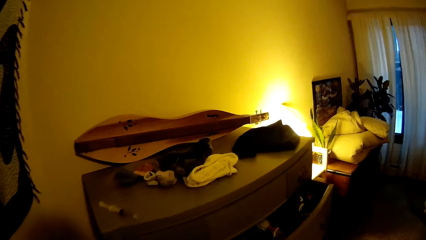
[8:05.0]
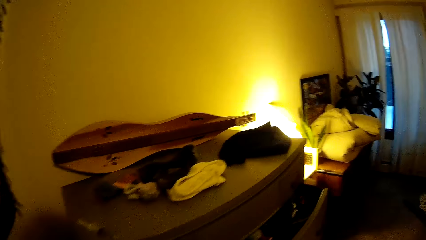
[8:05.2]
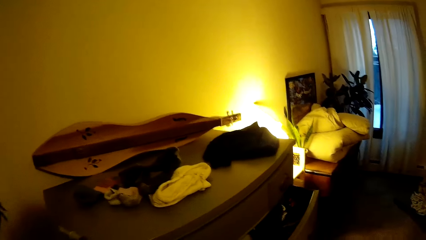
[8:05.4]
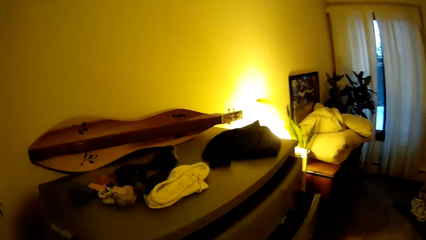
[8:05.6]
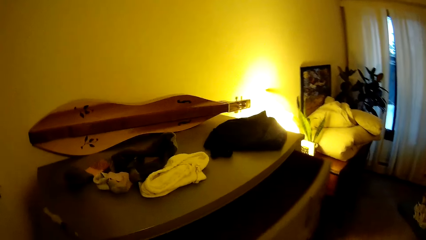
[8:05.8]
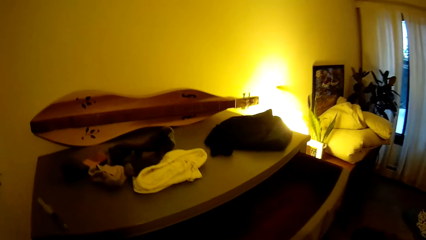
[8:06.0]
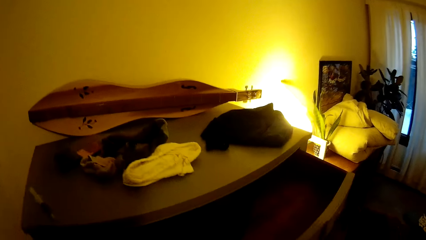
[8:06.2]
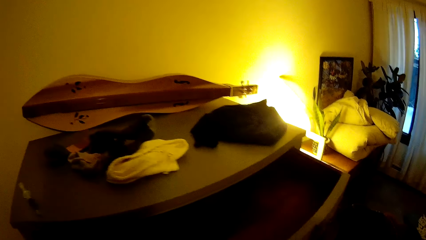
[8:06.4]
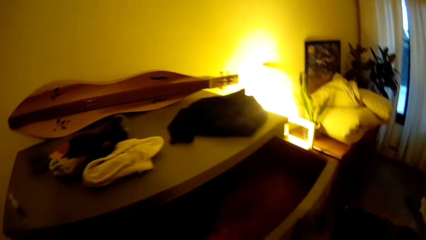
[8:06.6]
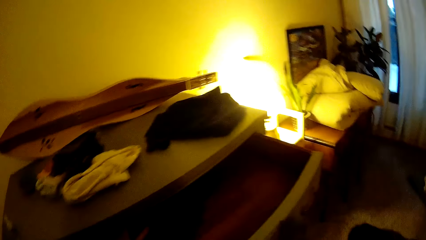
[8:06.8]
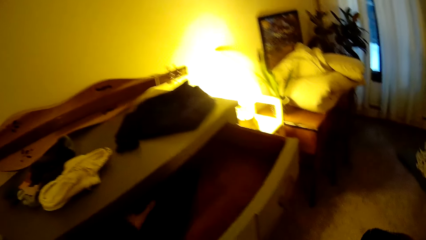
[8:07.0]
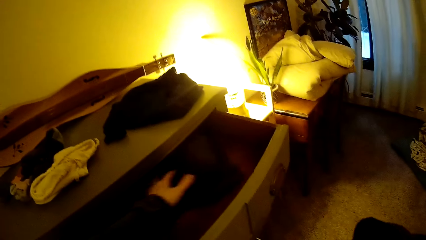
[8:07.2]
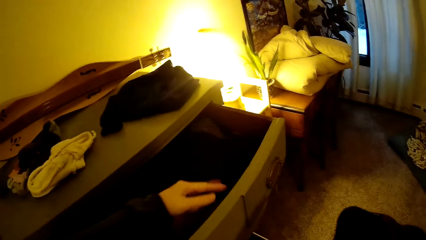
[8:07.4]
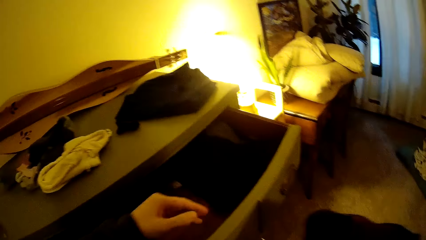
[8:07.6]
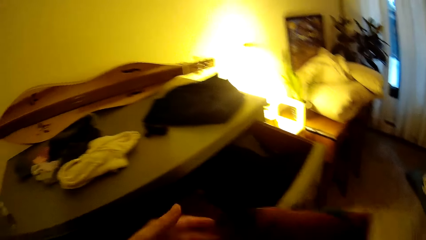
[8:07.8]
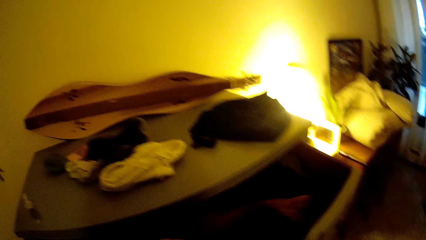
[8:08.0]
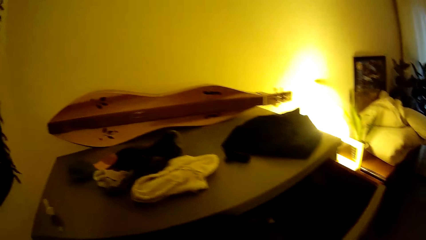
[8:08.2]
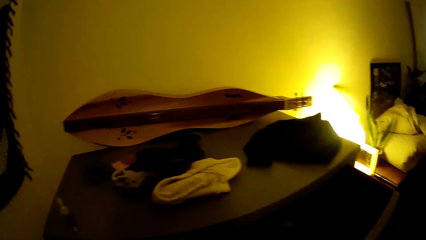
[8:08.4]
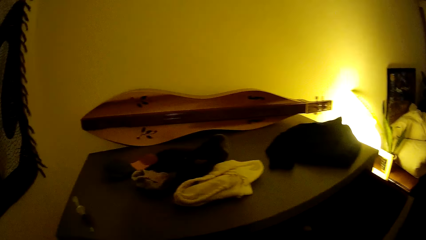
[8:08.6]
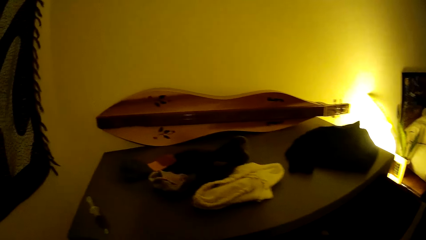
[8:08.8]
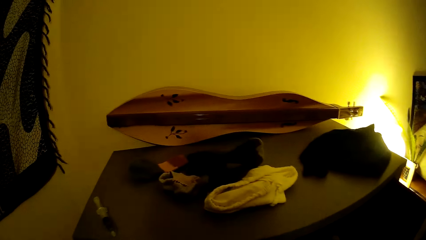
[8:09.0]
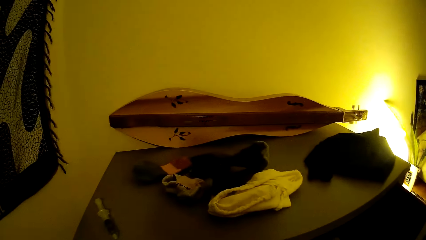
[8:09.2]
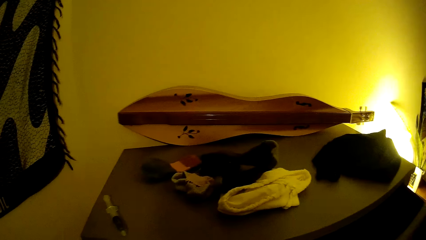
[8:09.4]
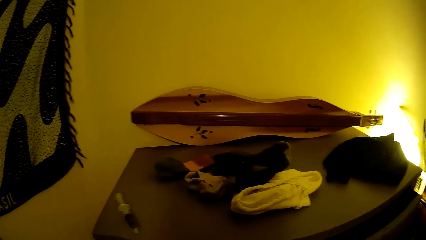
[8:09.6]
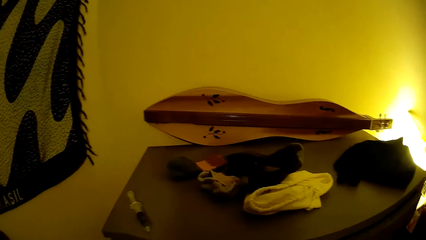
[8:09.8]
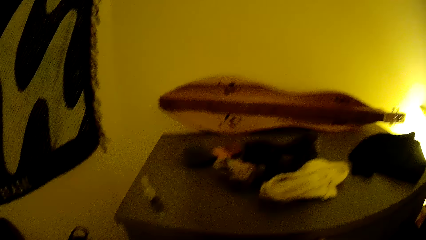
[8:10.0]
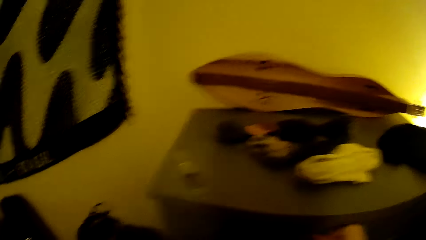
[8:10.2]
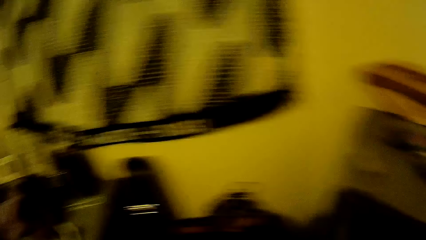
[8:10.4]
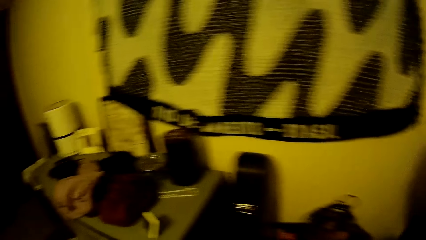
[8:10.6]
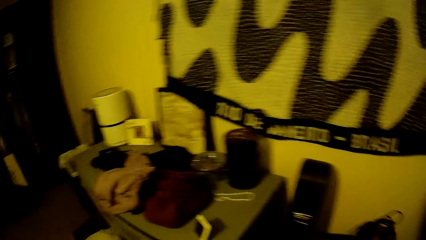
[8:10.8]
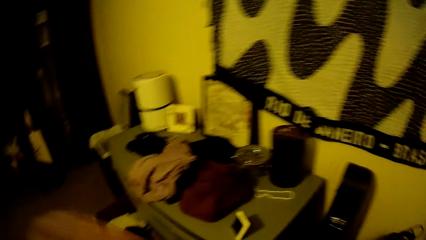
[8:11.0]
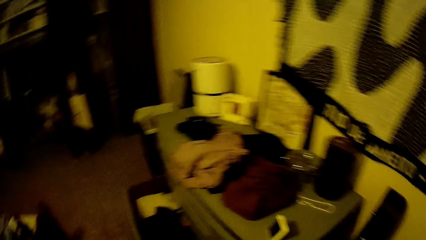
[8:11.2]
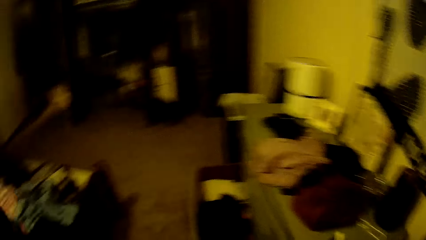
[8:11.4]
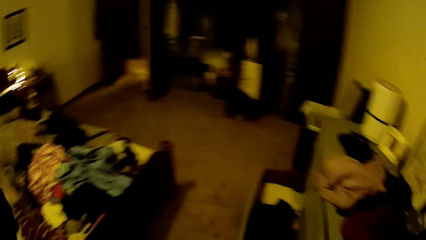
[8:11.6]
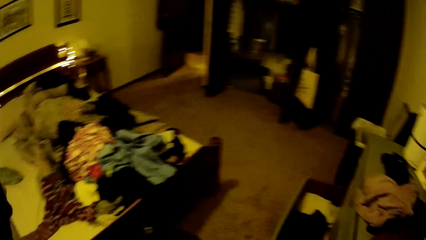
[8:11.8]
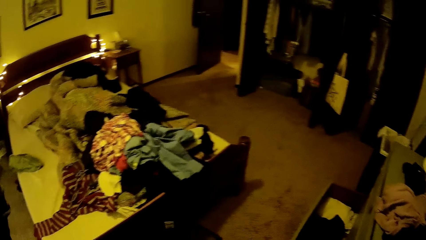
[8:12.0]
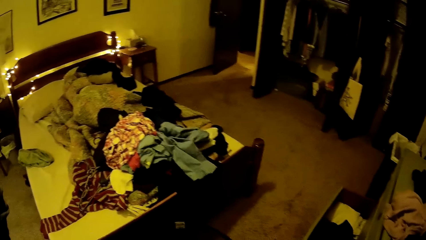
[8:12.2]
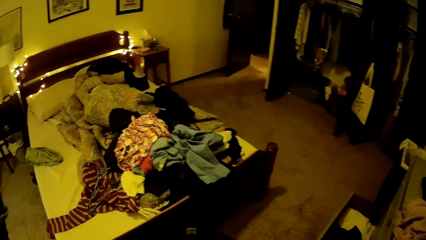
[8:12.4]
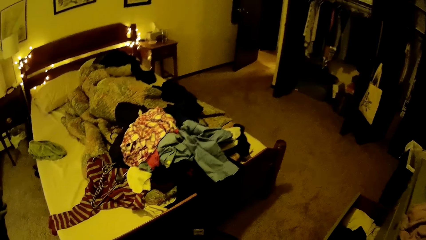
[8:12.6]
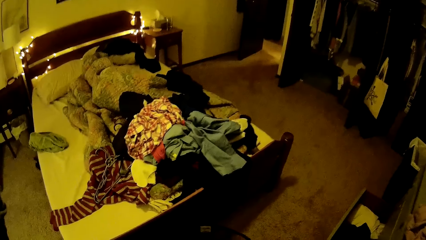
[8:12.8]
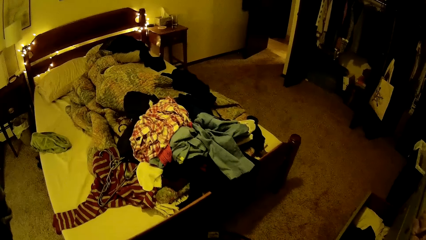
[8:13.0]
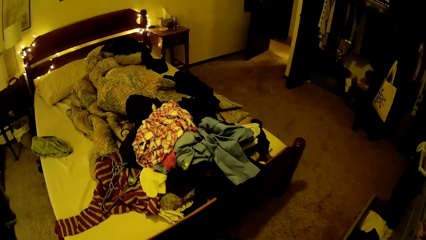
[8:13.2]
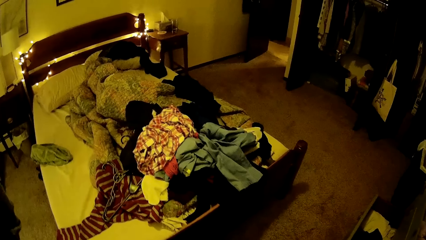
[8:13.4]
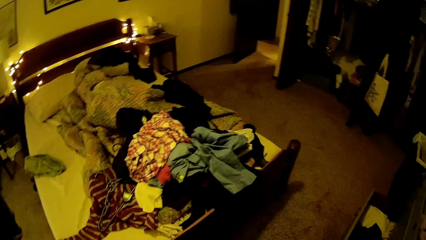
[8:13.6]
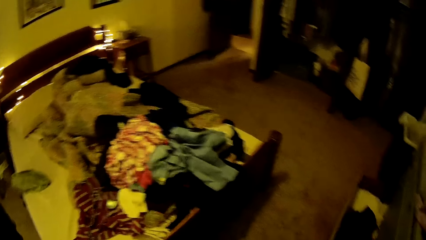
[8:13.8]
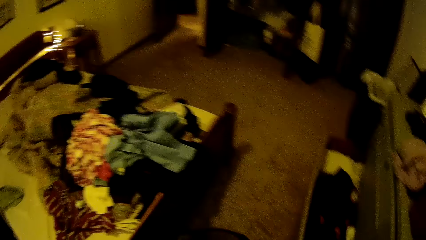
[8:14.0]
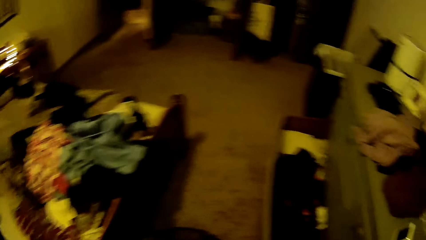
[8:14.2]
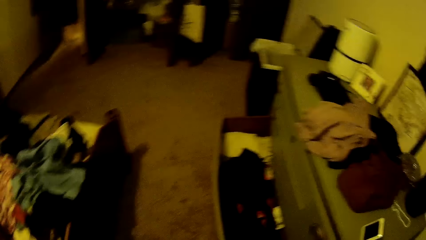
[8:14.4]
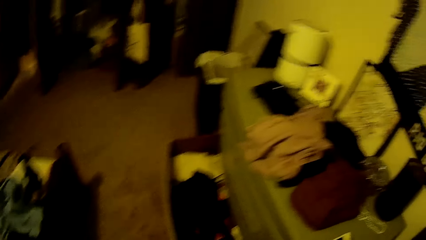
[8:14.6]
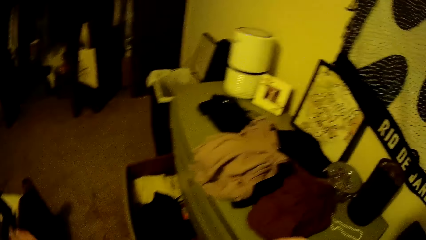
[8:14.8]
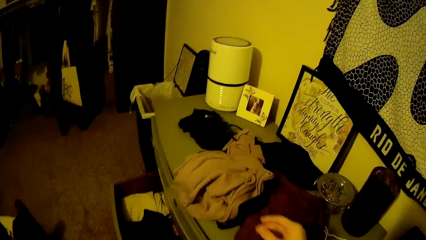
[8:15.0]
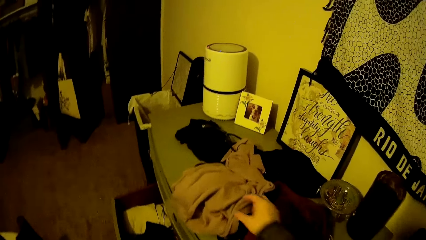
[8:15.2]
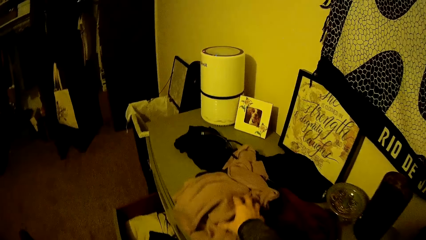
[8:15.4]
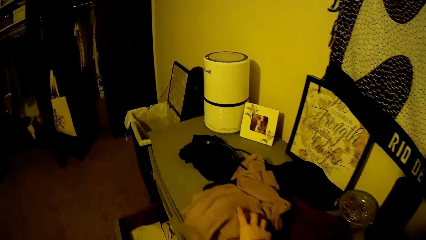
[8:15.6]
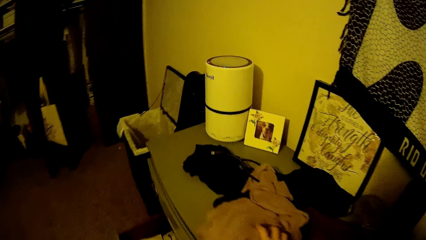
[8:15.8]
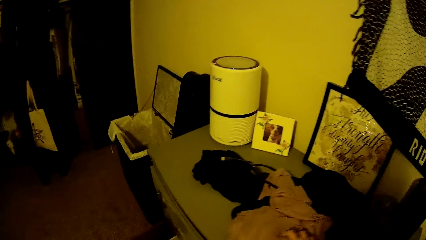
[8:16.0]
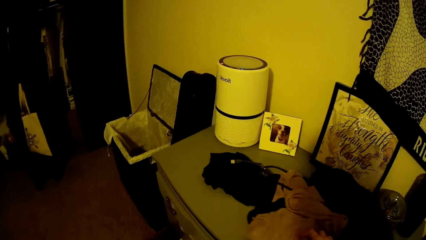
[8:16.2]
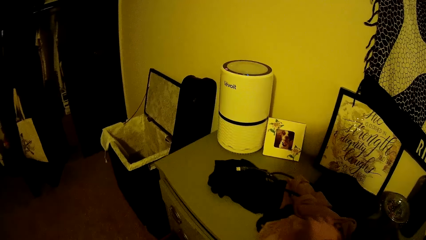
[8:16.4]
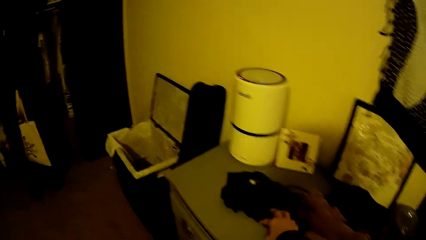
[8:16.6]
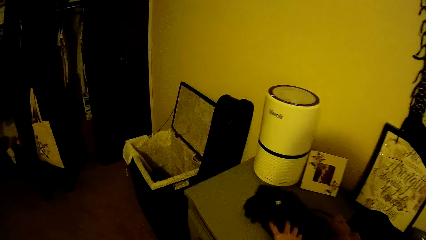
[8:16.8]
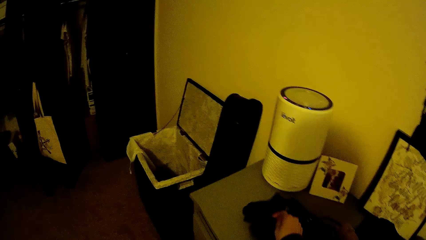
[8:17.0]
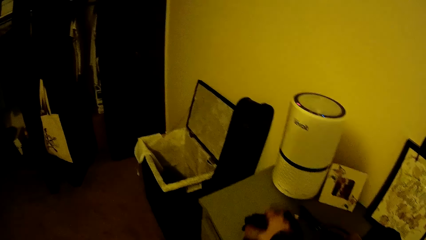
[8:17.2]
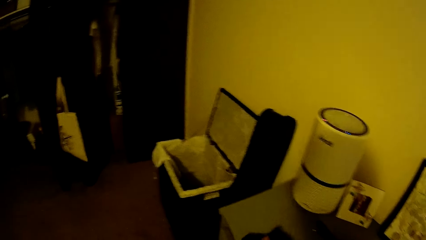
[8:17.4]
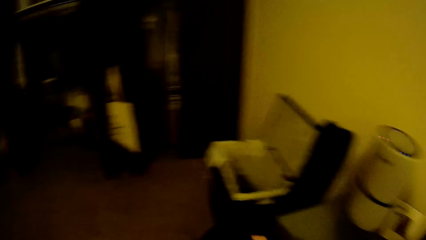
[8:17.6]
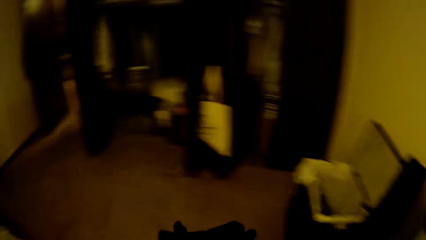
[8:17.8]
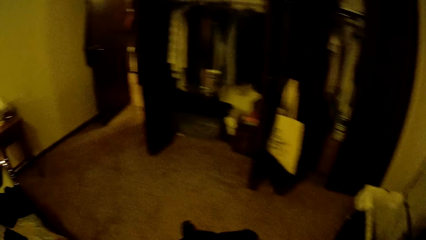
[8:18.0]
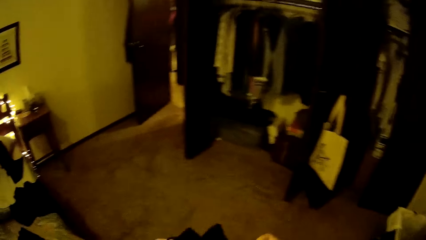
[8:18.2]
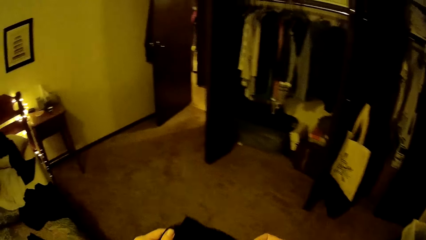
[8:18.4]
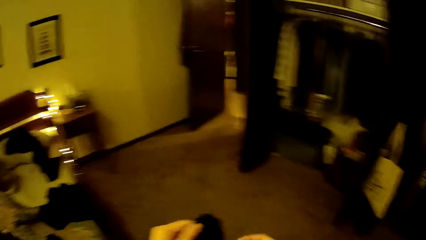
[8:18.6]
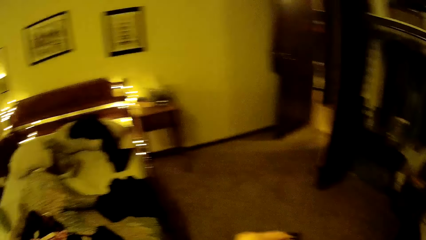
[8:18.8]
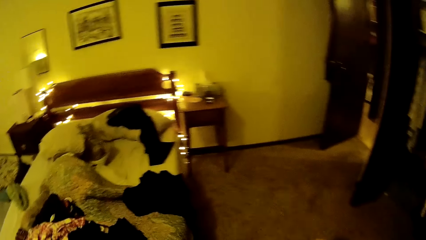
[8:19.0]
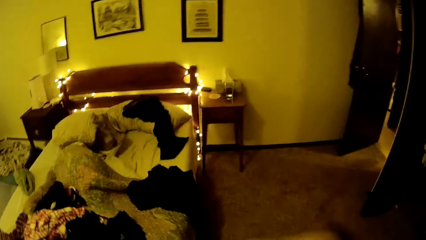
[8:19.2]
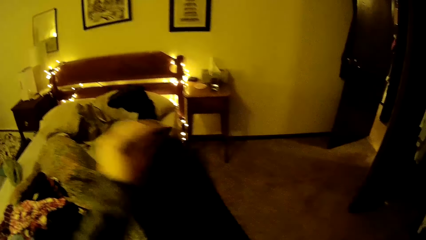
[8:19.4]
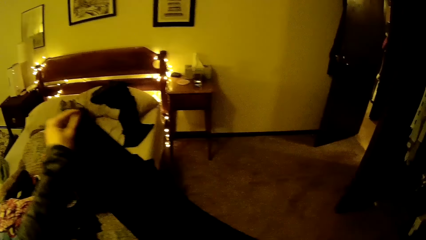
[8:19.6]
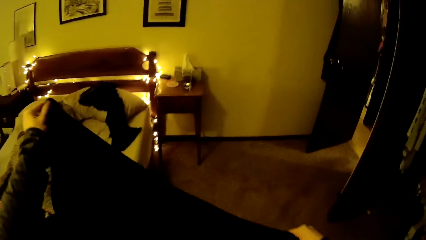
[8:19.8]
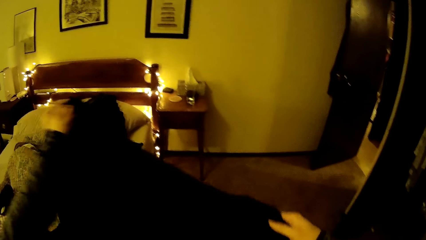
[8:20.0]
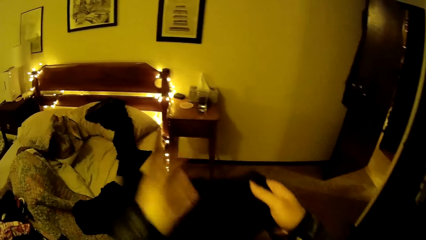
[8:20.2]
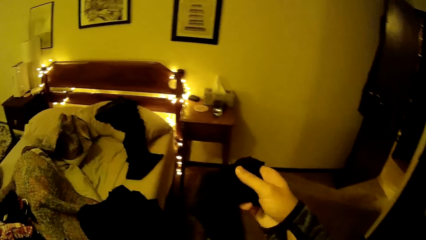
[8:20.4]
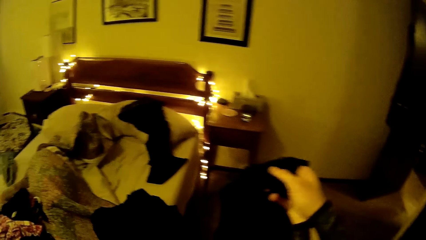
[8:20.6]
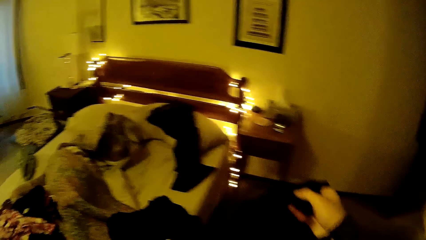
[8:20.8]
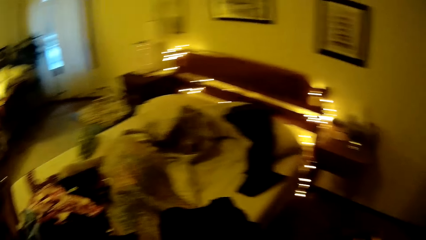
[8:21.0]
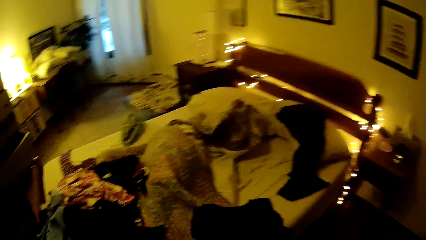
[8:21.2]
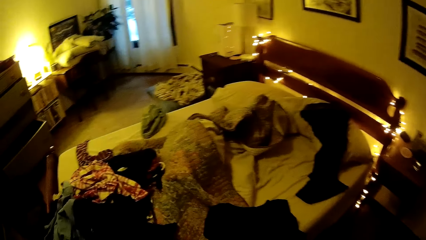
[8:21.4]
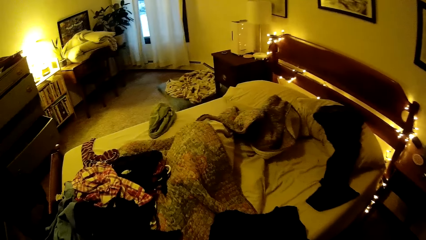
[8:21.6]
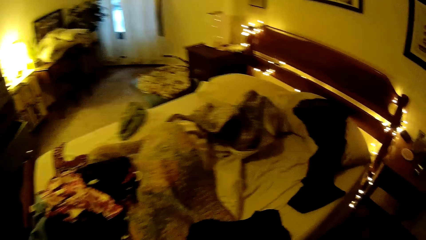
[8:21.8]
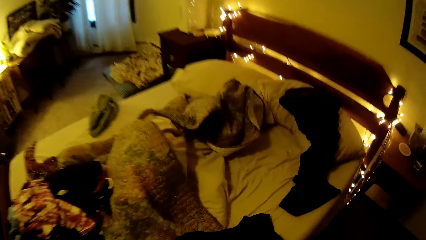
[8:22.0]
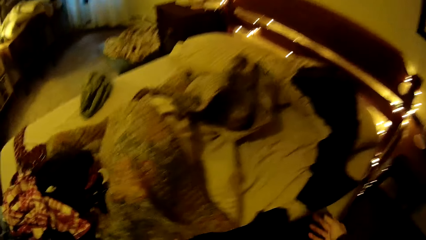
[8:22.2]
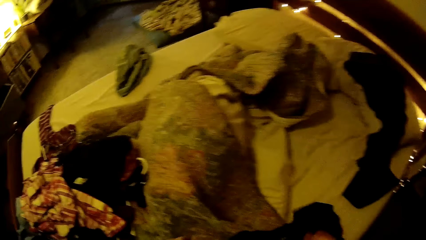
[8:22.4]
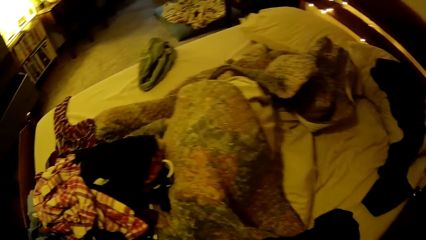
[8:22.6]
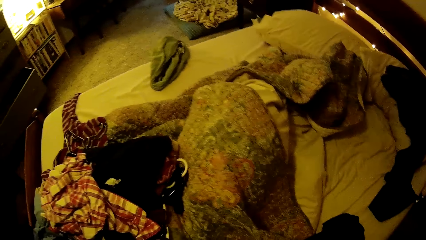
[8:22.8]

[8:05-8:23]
The camera wearer puts a piece of cloth in a drawer. She opens the drawer with her left hand. She adjusts pieces of cloth in the drawer. She places the cloth in the drawer with her right hand. She walks around a room. She looks around the room. She places her right hand on the cloth on the top of the drawer. She walks around the room. She picks up the cloth on the top of the drawer with her right hand. She folds the cloth in both hands.
